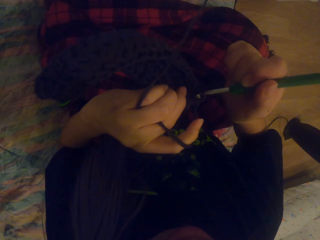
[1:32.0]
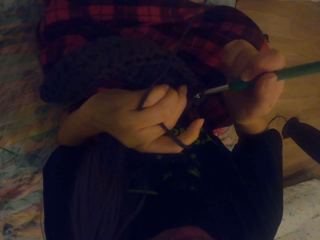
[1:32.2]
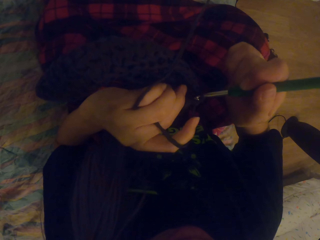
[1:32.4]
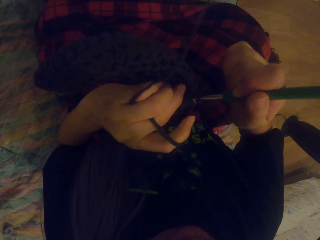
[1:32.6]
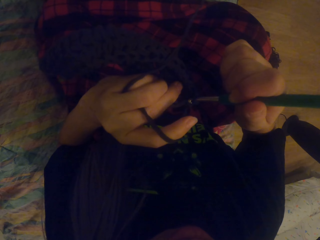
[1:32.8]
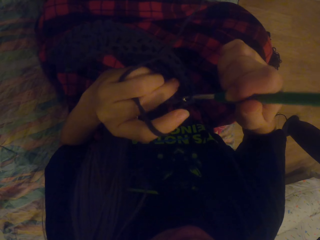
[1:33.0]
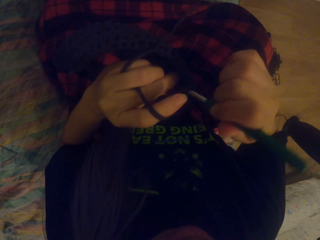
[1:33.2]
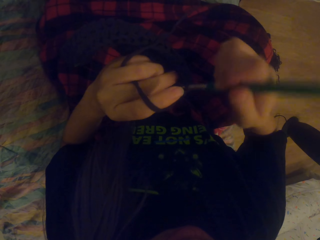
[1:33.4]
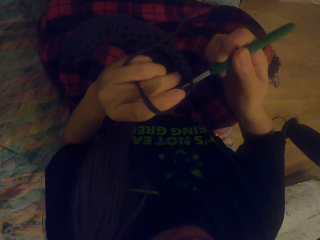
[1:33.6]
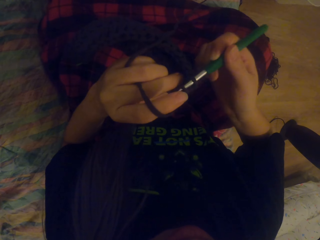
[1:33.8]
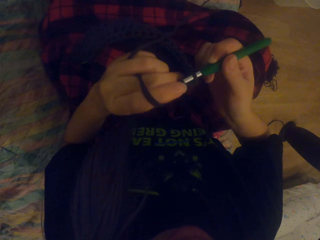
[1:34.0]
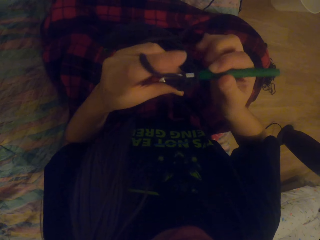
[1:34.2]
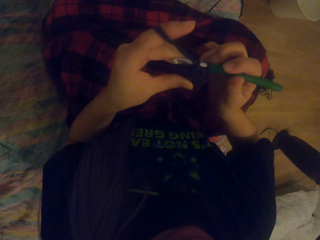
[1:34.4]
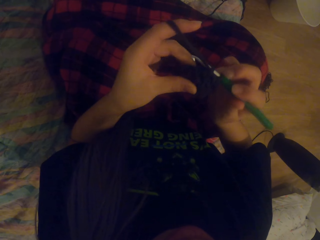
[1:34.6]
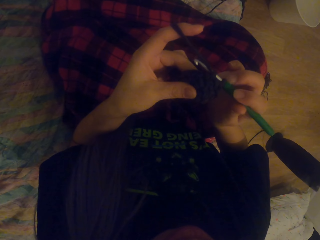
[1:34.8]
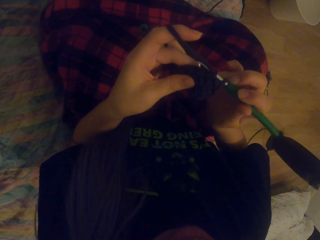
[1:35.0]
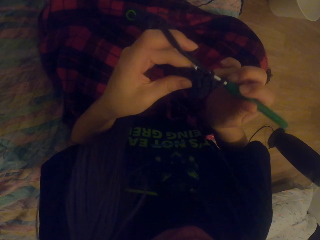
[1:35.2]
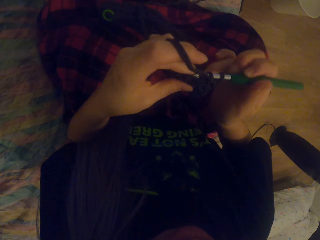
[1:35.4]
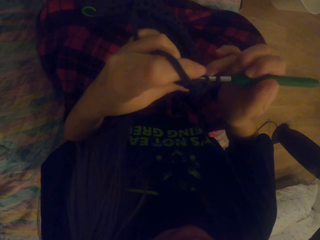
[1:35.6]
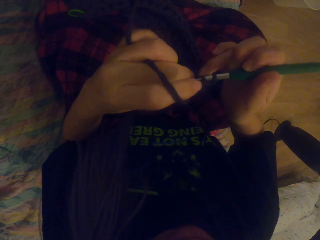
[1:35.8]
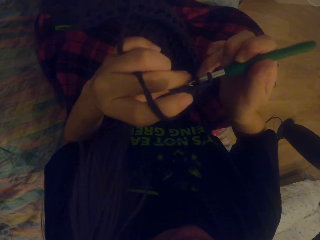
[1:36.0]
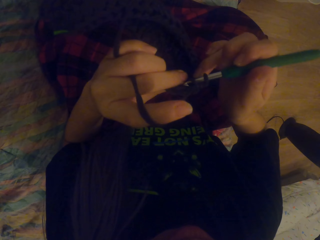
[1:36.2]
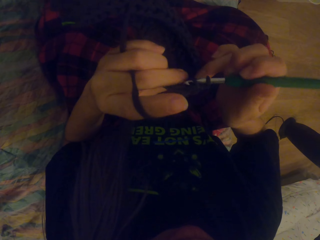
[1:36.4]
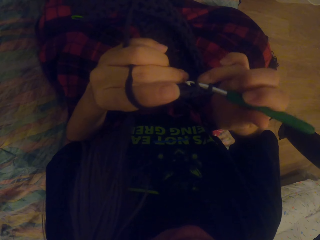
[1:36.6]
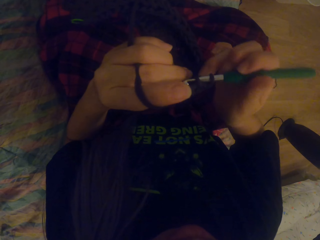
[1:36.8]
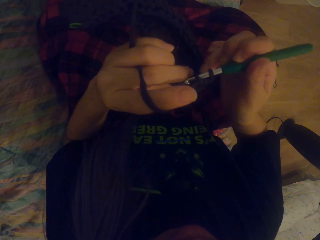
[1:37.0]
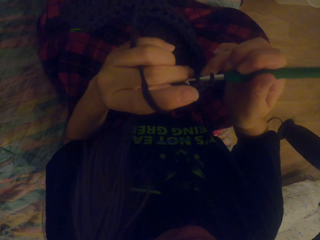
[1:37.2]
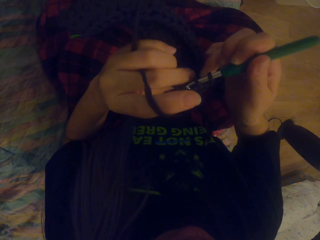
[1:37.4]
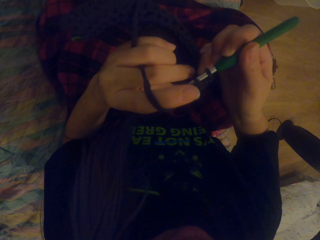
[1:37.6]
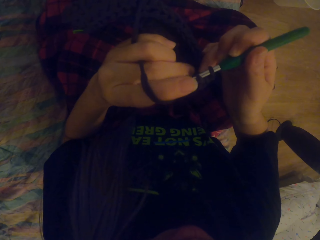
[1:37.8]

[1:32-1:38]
The camera wearer crochets using a yarn and a crochet hook.

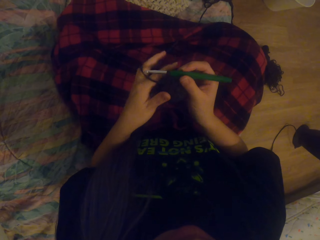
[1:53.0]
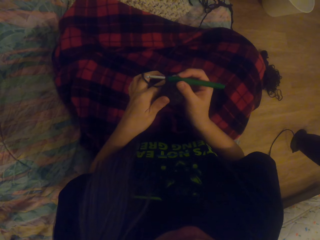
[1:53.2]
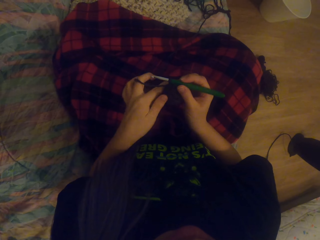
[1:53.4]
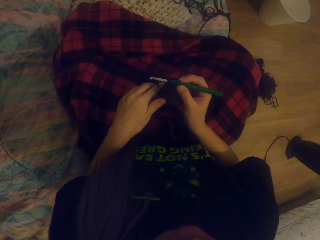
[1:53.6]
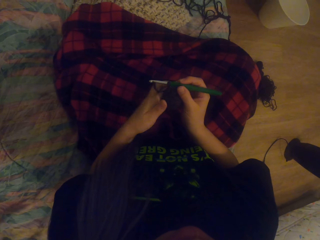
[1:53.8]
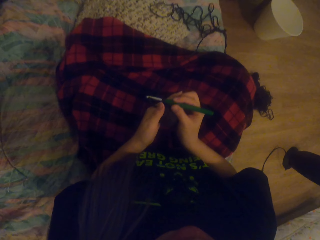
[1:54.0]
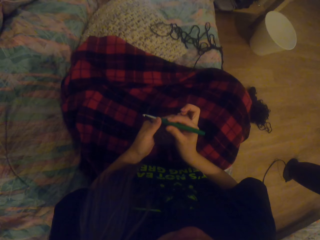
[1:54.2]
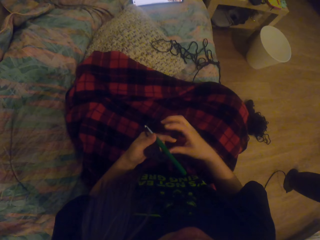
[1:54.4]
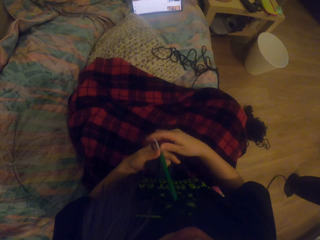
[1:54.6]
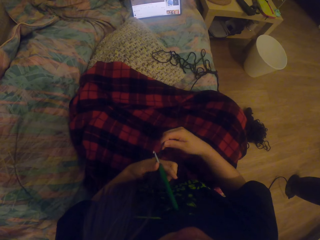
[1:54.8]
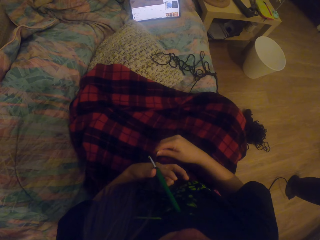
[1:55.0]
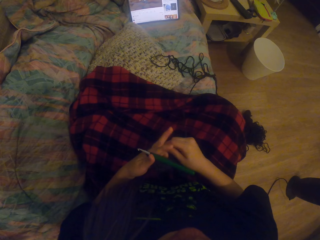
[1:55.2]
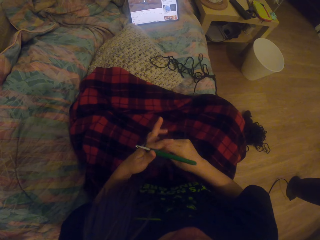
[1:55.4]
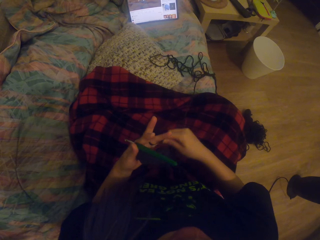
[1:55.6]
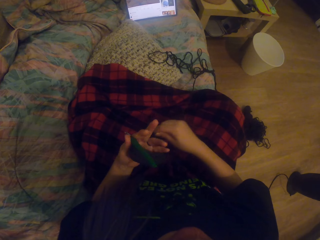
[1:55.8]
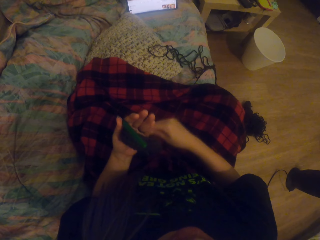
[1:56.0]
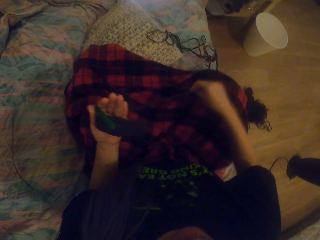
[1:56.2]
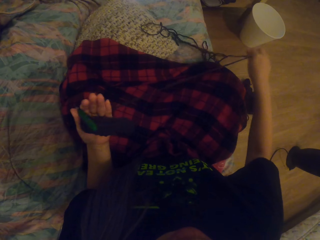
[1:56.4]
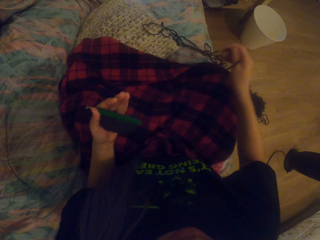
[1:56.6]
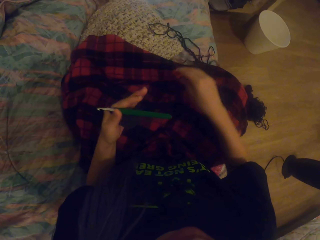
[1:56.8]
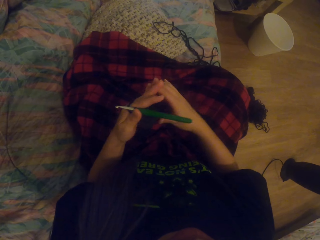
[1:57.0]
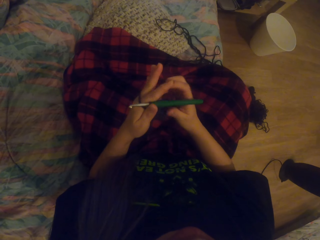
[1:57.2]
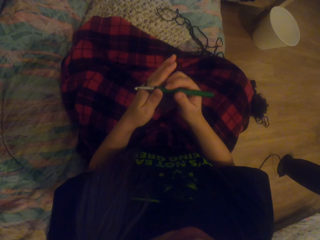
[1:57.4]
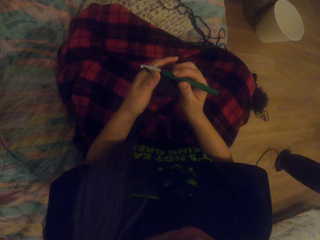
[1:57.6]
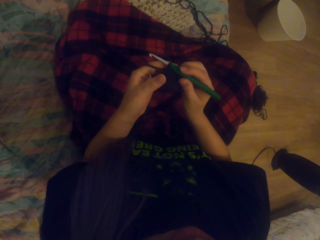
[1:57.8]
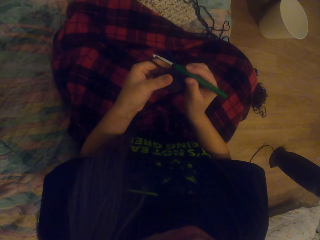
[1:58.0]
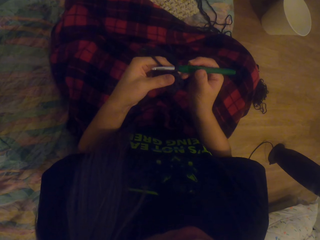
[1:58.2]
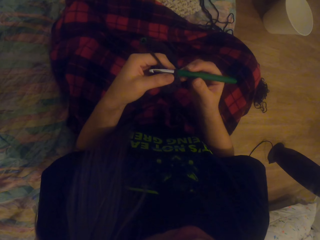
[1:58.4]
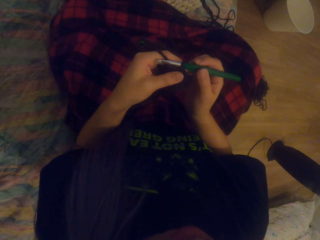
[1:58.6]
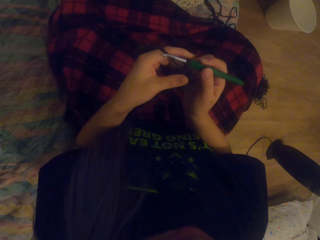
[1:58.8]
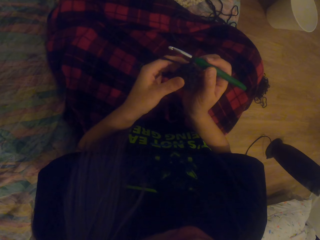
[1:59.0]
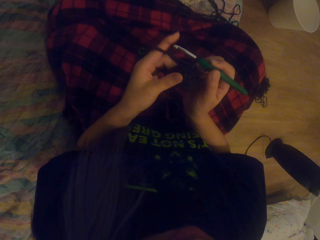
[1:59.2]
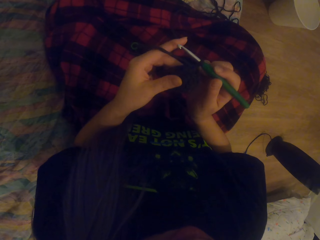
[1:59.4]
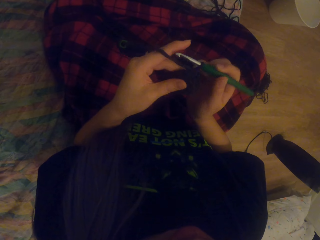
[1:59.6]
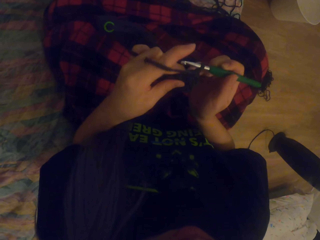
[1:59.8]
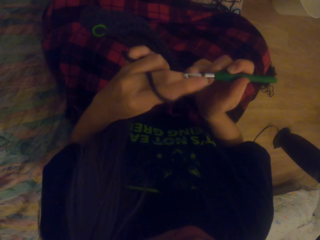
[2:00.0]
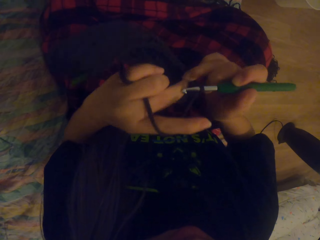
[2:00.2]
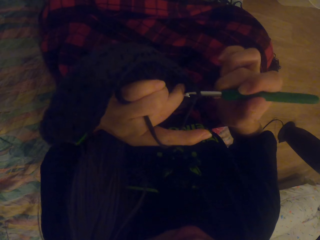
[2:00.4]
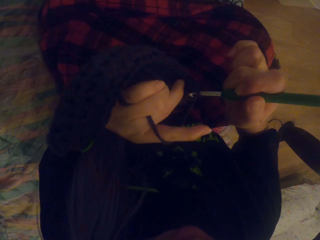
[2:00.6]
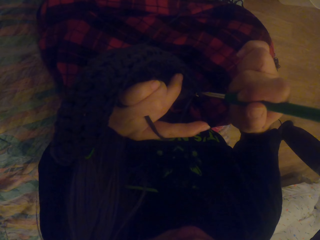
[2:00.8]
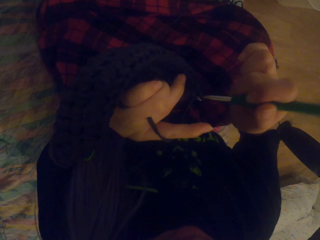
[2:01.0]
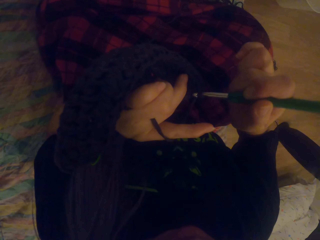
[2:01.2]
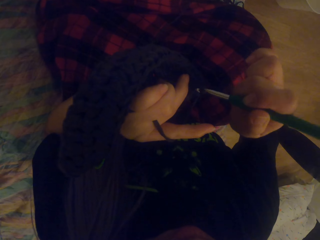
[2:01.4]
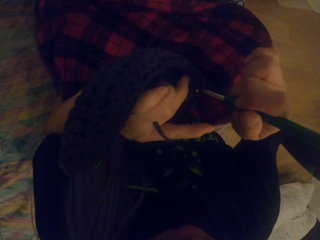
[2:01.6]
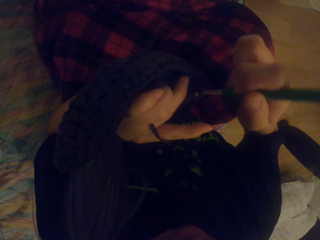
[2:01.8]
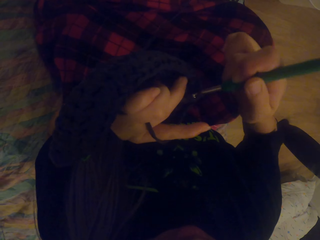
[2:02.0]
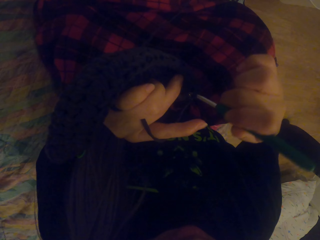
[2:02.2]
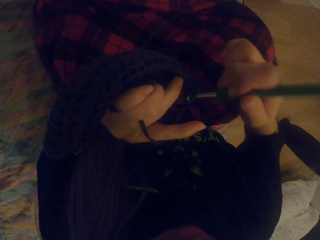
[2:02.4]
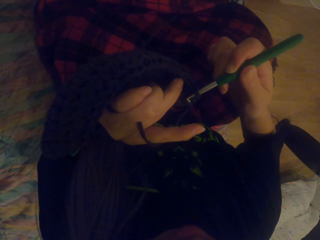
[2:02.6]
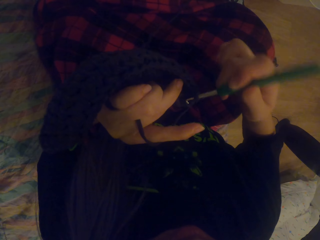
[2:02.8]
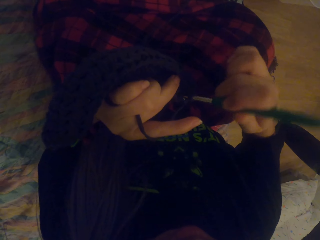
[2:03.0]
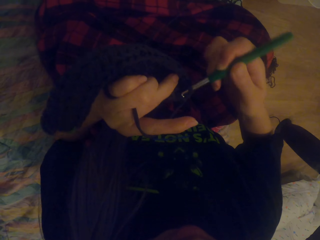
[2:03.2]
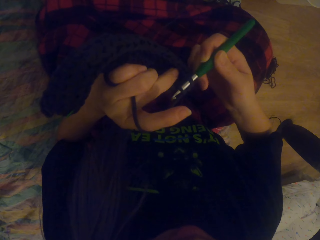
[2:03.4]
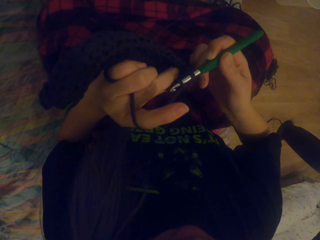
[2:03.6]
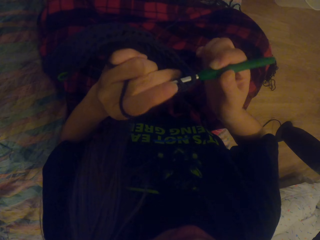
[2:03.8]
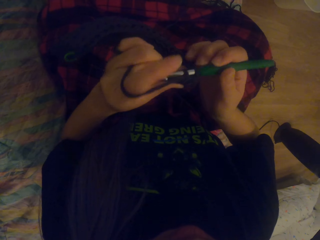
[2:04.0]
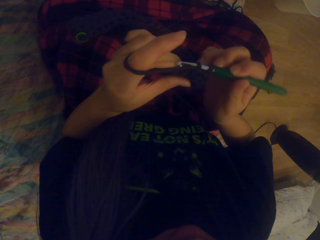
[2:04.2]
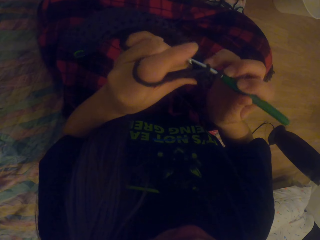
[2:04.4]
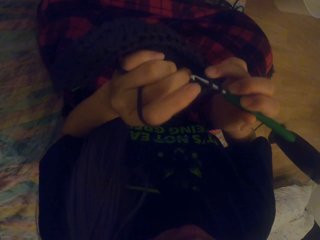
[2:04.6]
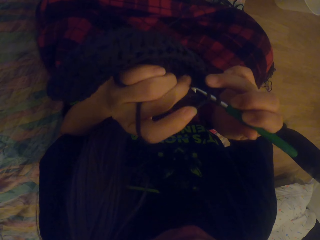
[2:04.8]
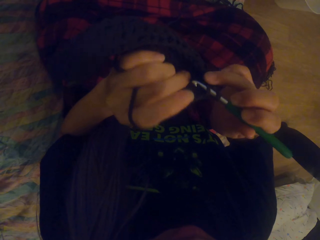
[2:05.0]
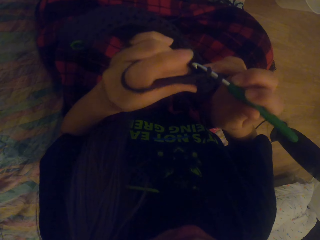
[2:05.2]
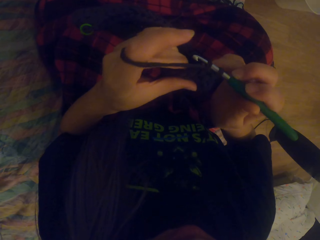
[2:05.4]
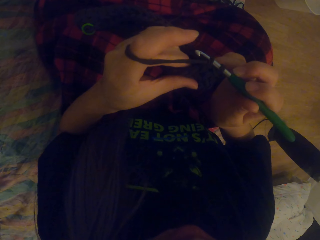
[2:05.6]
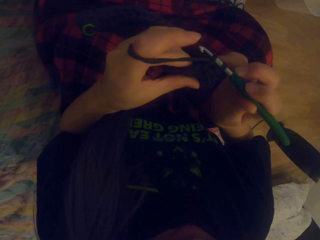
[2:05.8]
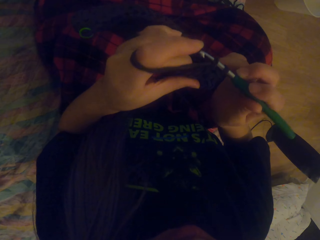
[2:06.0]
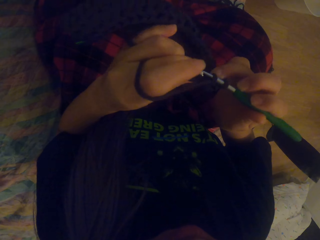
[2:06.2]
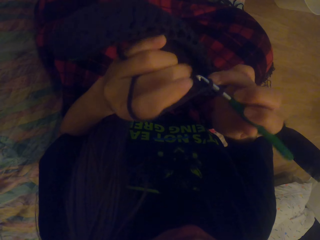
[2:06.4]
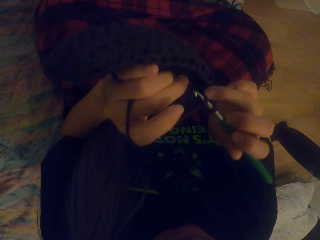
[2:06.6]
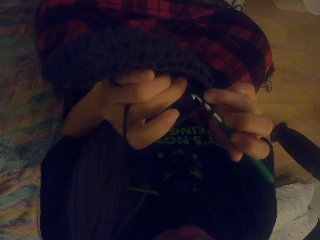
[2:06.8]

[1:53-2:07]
The camera wearer wraps the yarn around her fingers. She crochets using the yarn and a crochet hook.

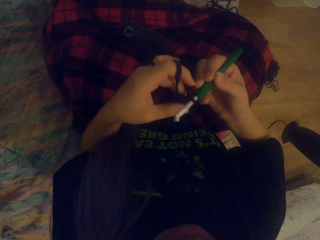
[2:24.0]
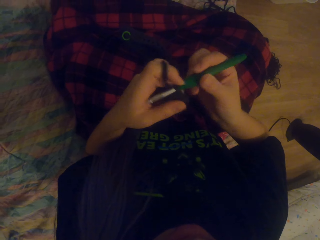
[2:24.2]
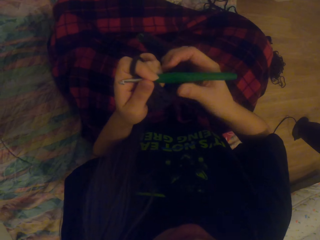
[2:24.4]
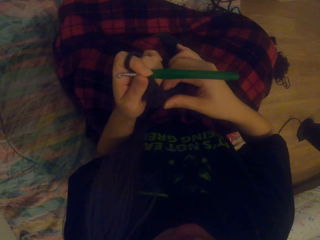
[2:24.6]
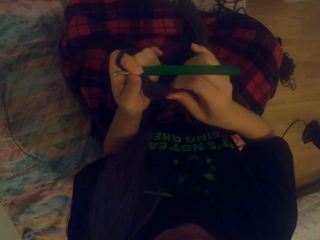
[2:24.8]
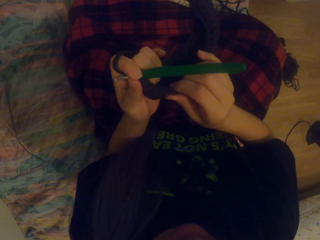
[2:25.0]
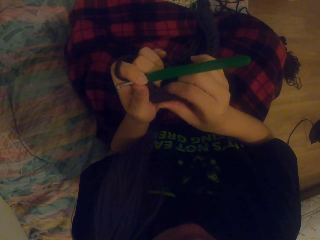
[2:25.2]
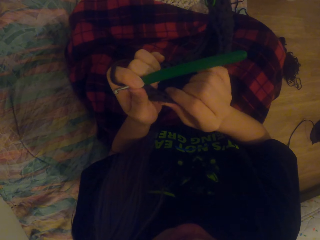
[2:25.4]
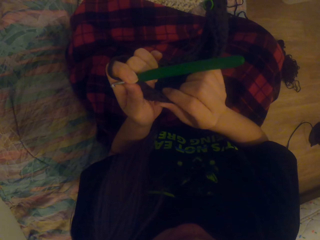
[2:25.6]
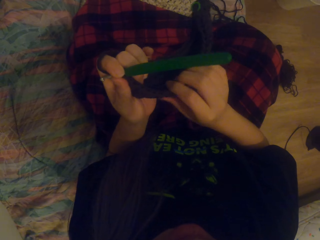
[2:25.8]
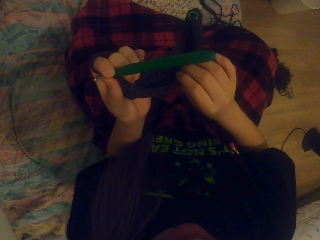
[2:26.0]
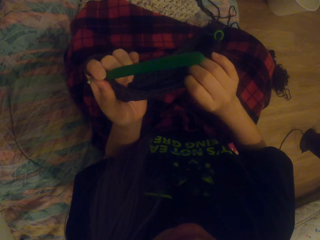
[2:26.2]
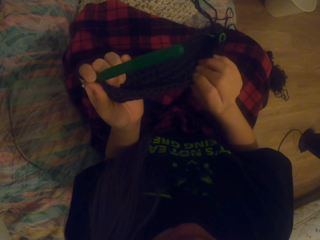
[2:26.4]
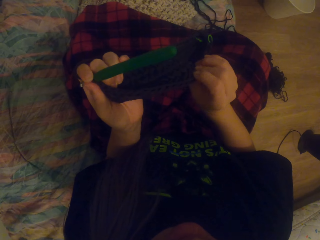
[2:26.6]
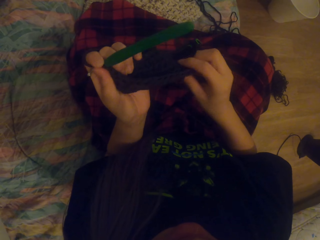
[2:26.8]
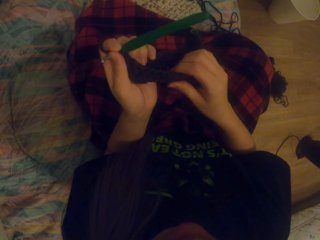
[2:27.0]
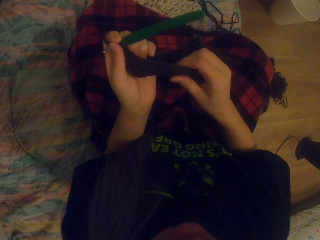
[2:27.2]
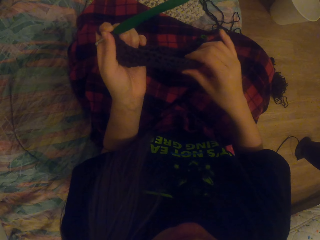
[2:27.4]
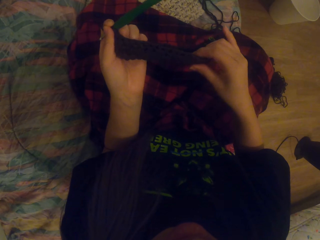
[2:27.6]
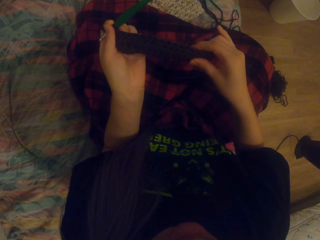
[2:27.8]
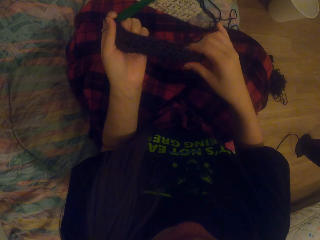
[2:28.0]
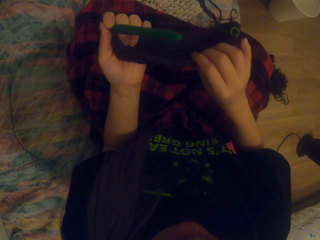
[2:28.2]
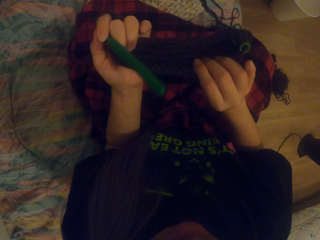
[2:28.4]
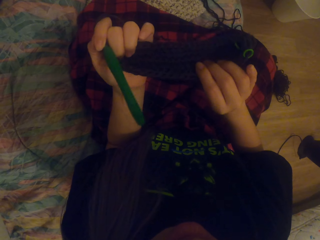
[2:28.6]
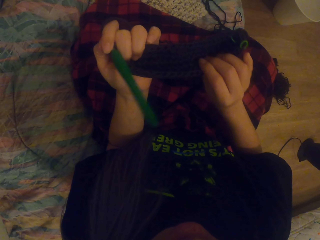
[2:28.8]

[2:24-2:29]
The camera wearer stretches the crochet.
